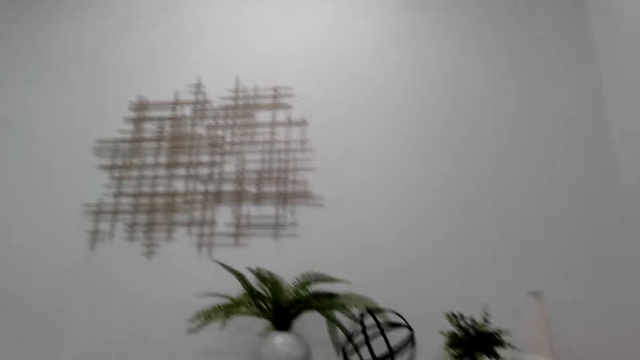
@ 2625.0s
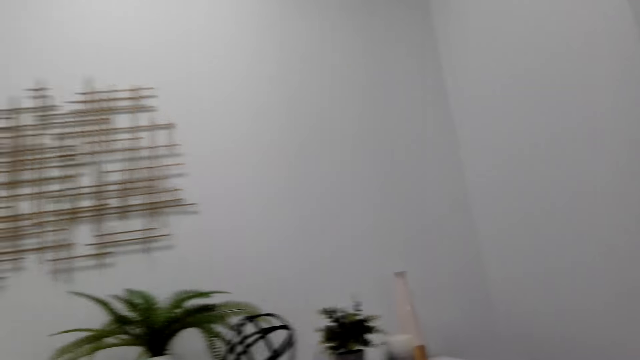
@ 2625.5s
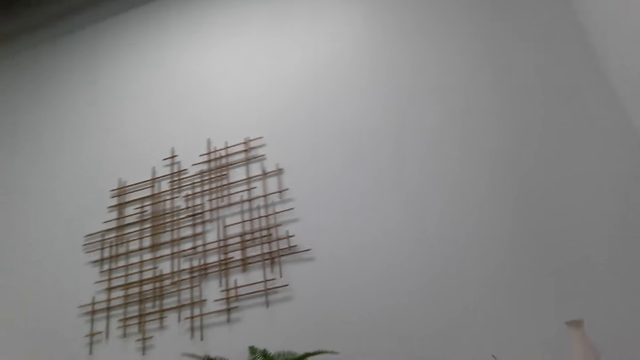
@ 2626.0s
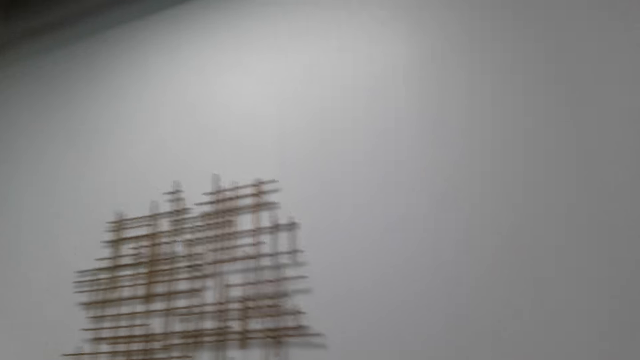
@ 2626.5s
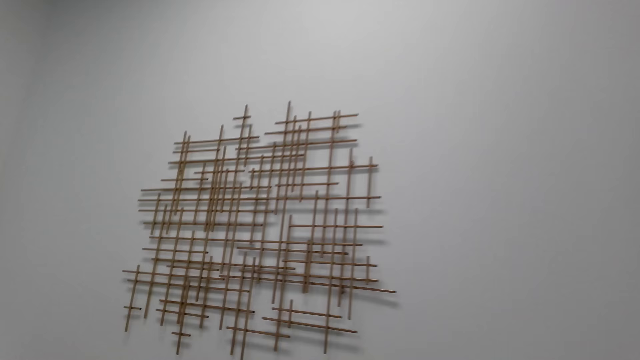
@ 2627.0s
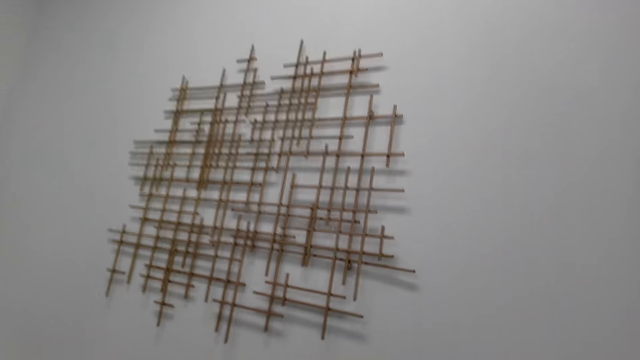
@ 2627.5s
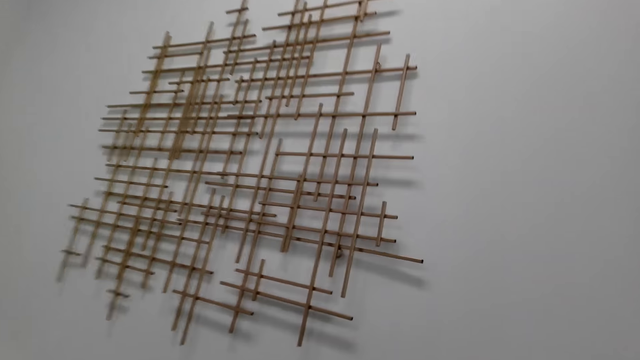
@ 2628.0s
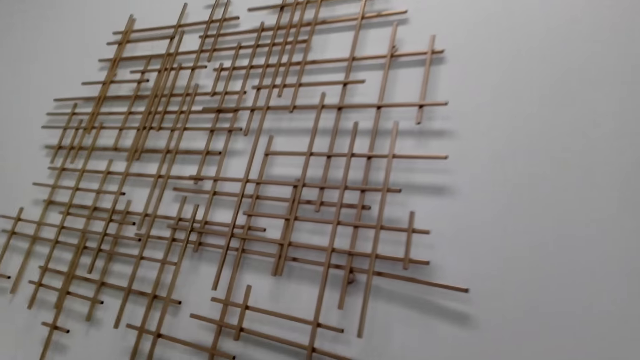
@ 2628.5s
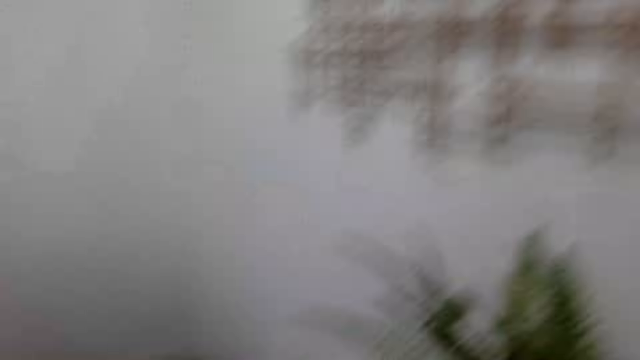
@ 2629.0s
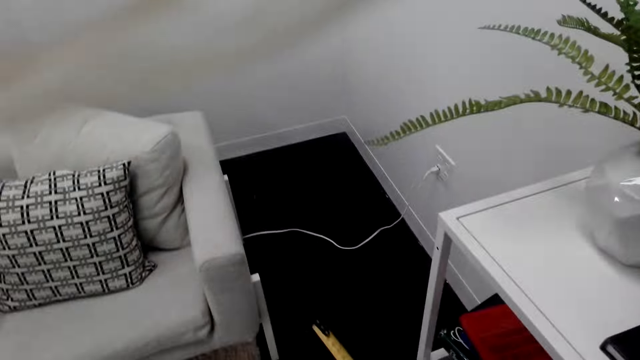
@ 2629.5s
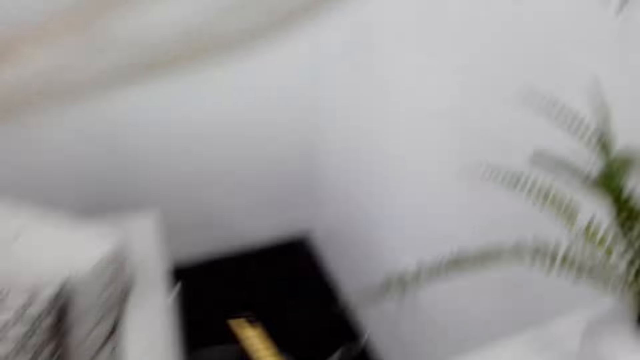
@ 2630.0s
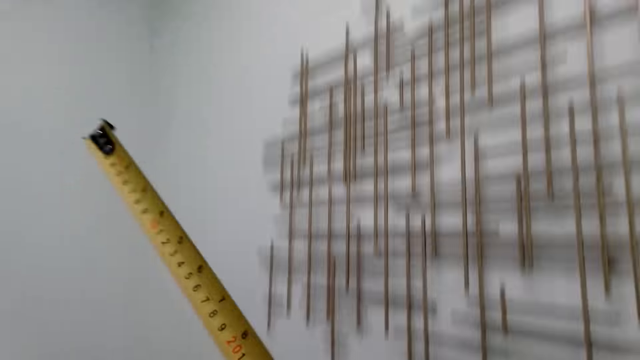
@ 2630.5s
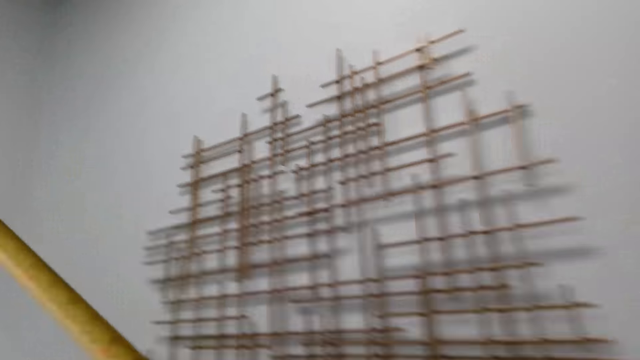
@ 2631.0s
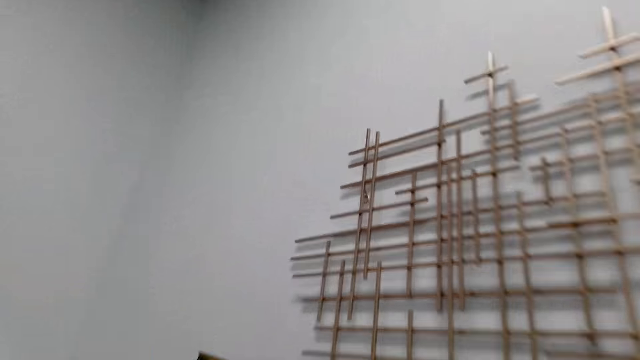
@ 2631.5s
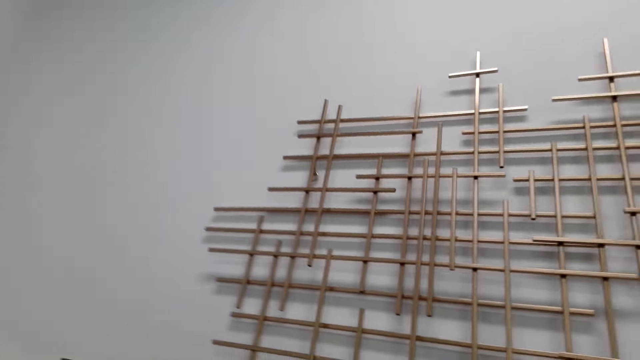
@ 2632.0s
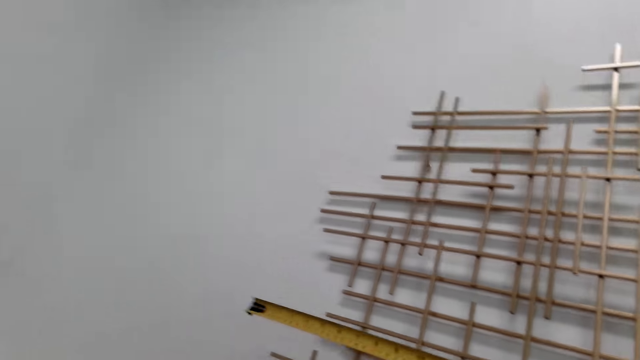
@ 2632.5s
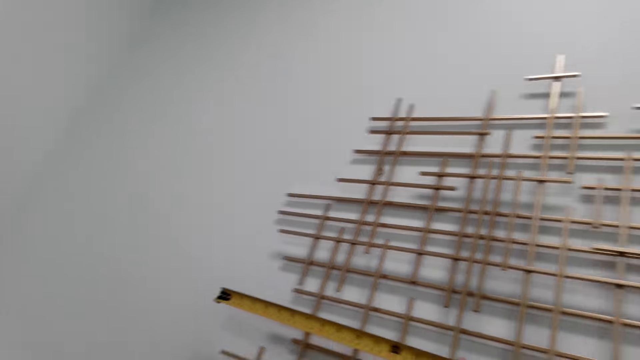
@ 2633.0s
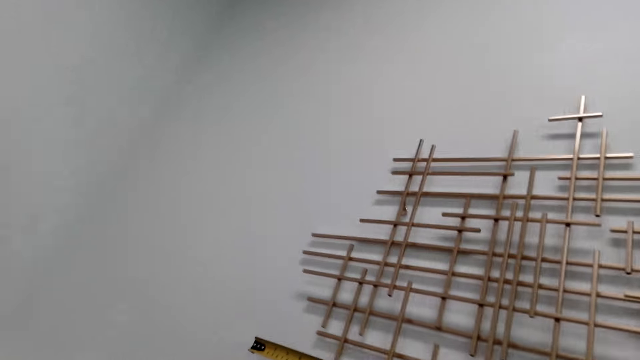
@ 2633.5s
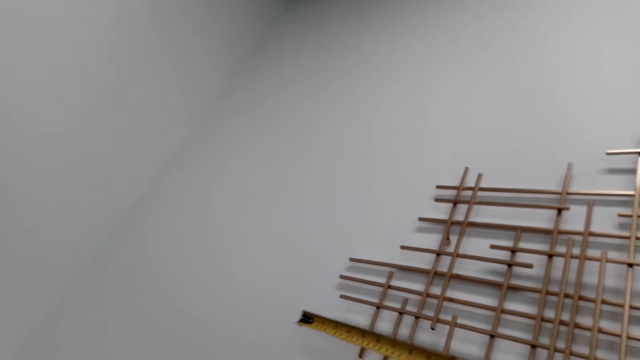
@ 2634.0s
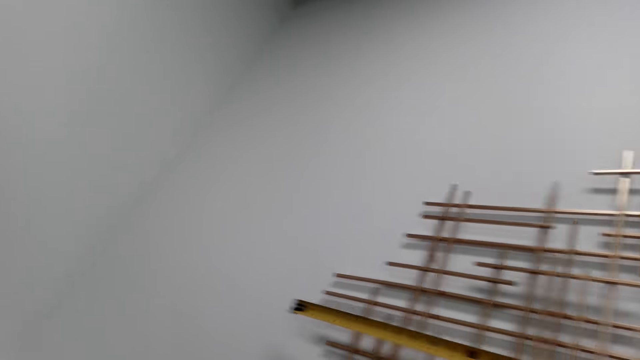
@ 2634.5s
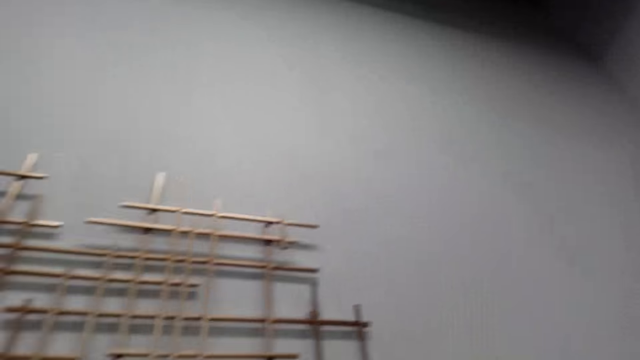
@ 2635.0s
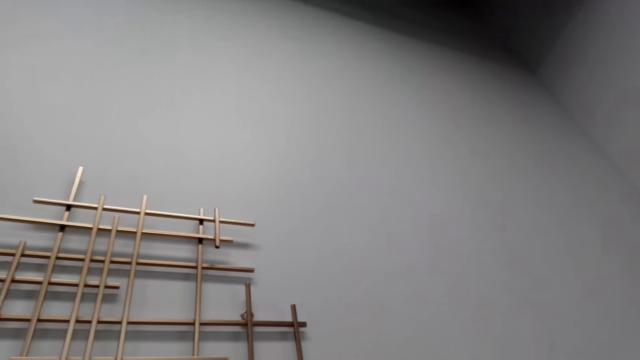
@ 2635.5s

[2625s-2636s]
The camera wearer walks around the house. They stare at the wall décor. They measure the wall.

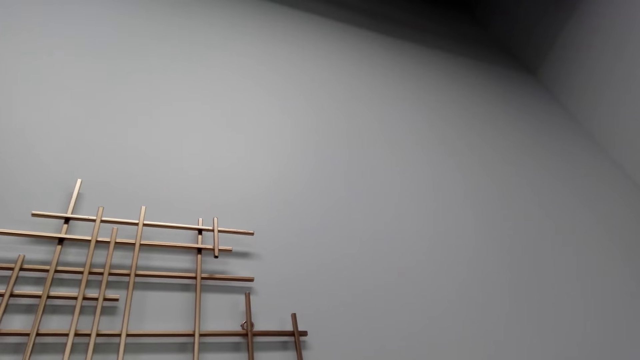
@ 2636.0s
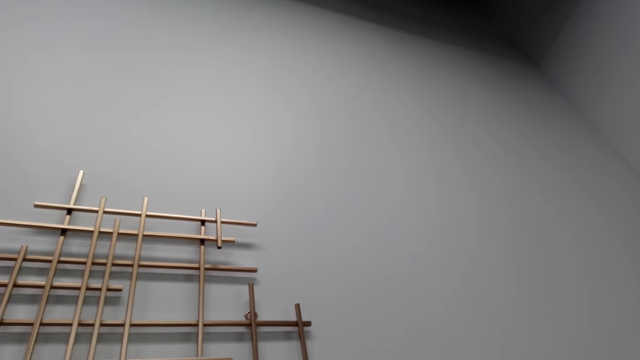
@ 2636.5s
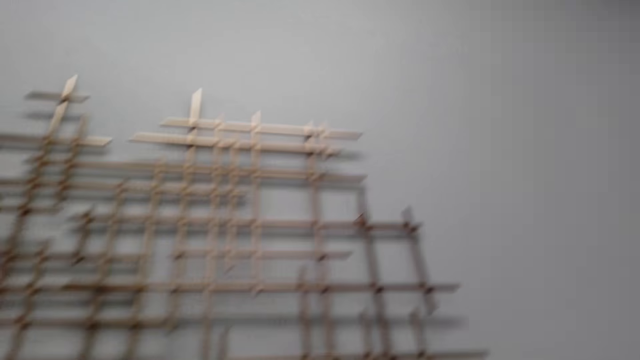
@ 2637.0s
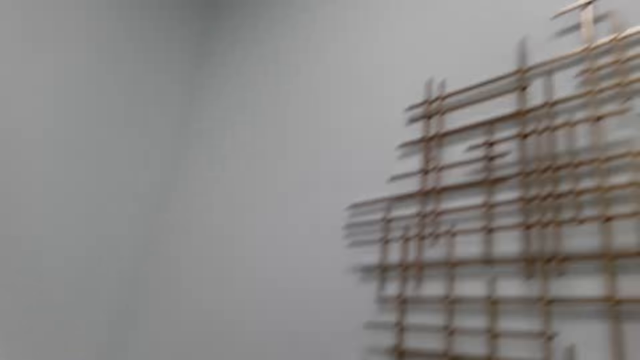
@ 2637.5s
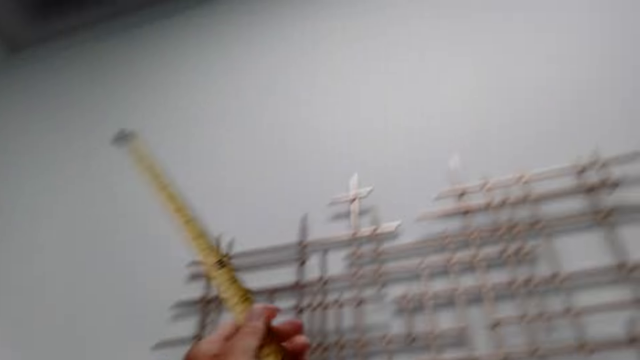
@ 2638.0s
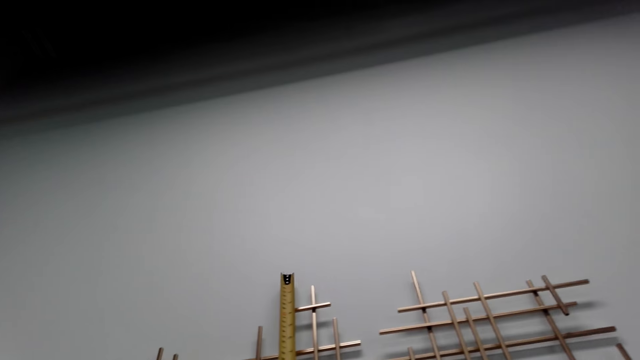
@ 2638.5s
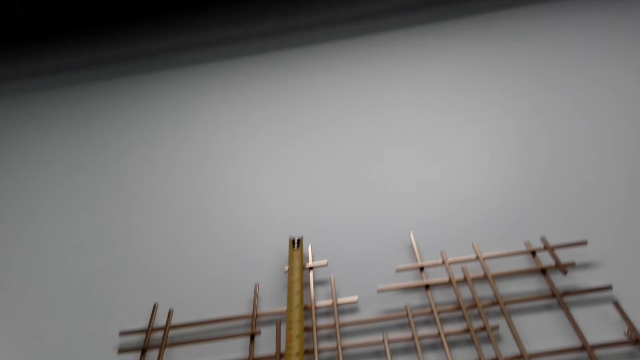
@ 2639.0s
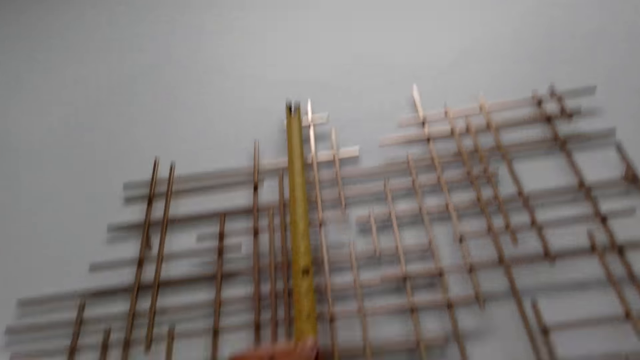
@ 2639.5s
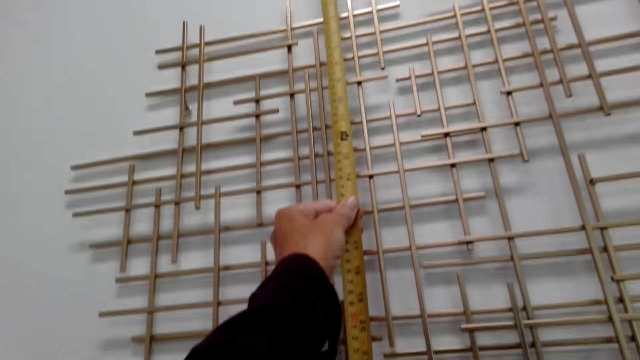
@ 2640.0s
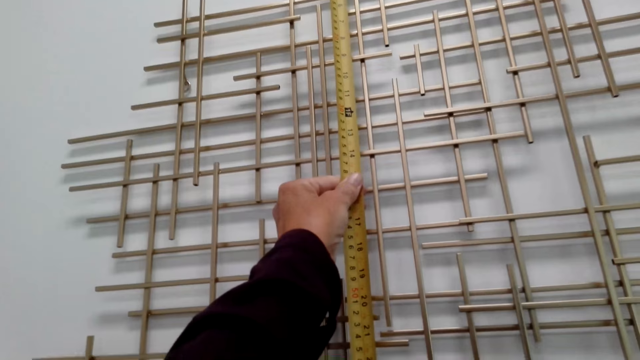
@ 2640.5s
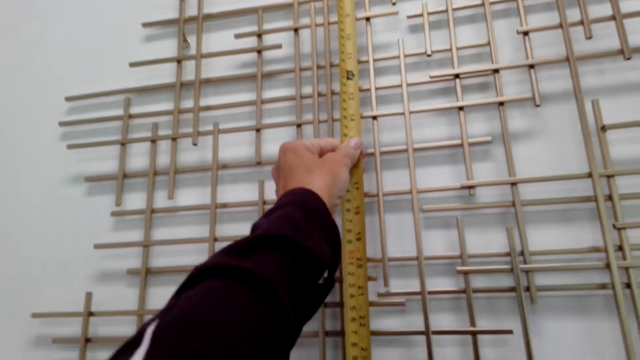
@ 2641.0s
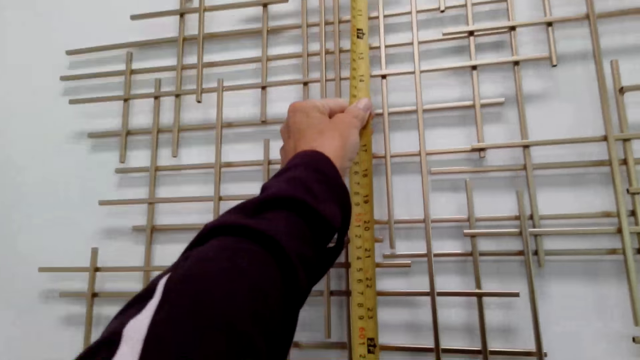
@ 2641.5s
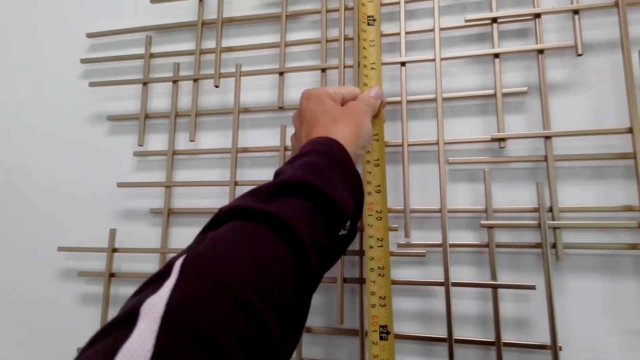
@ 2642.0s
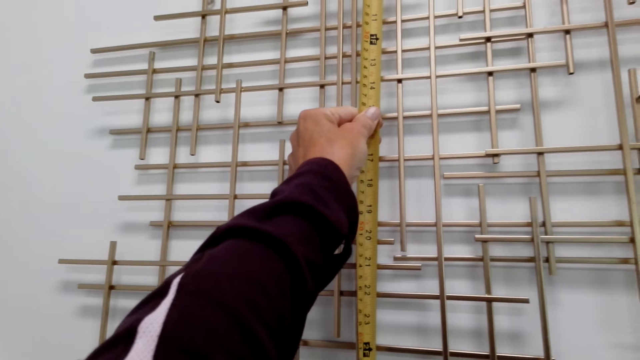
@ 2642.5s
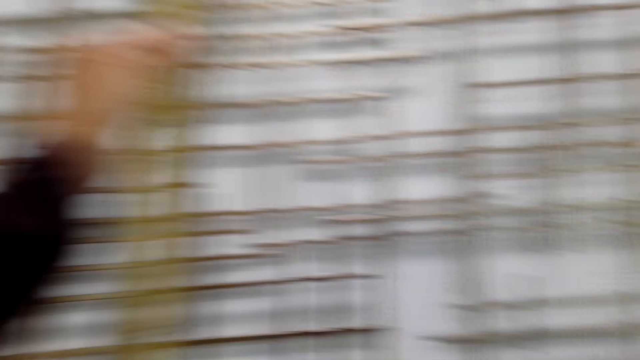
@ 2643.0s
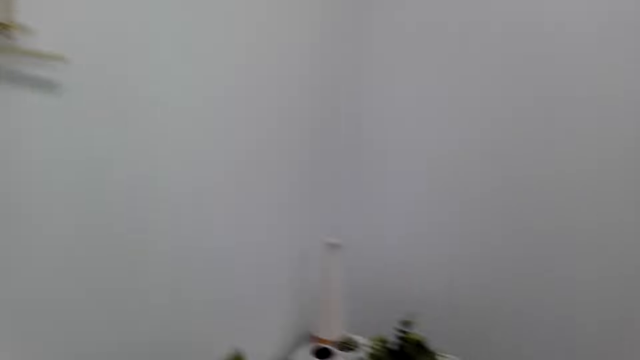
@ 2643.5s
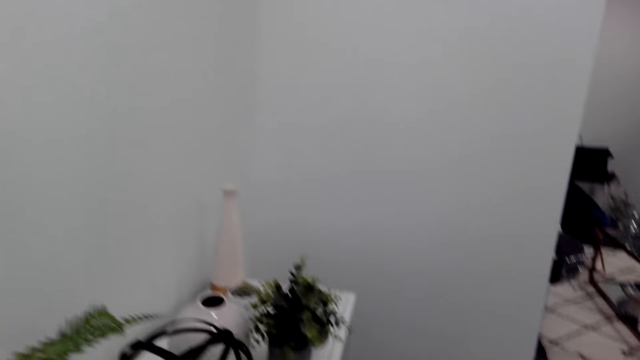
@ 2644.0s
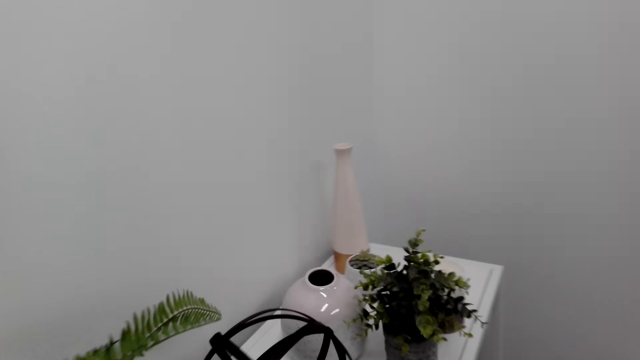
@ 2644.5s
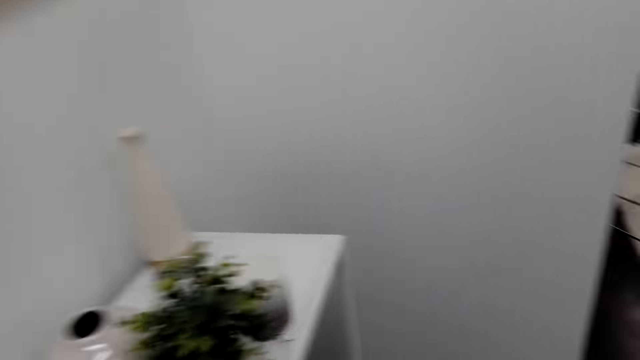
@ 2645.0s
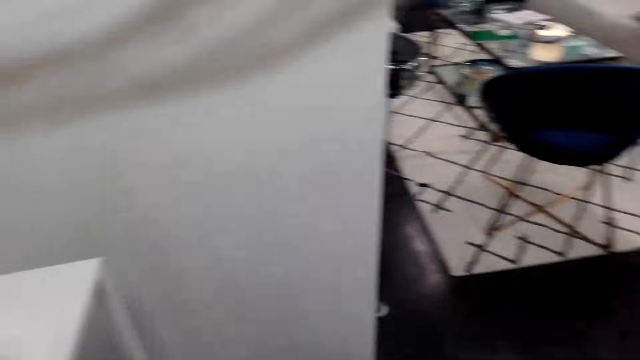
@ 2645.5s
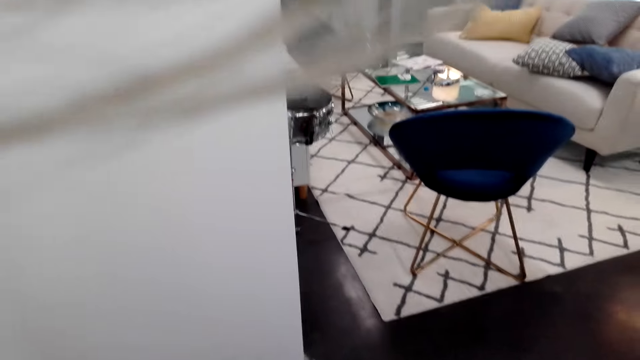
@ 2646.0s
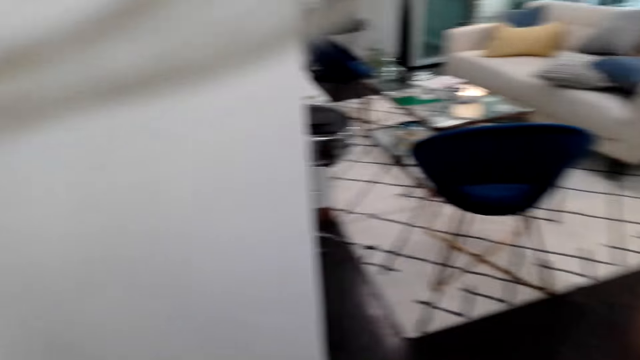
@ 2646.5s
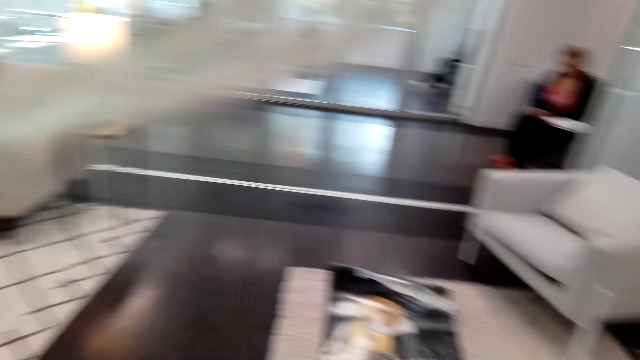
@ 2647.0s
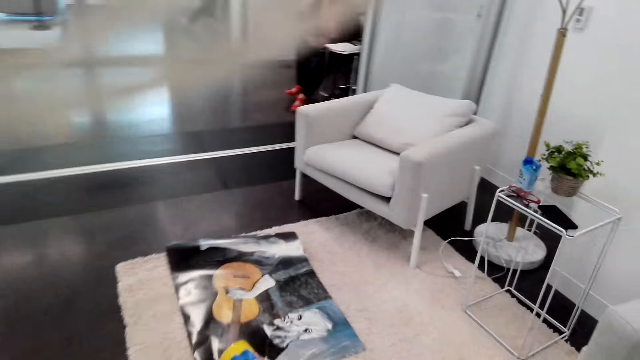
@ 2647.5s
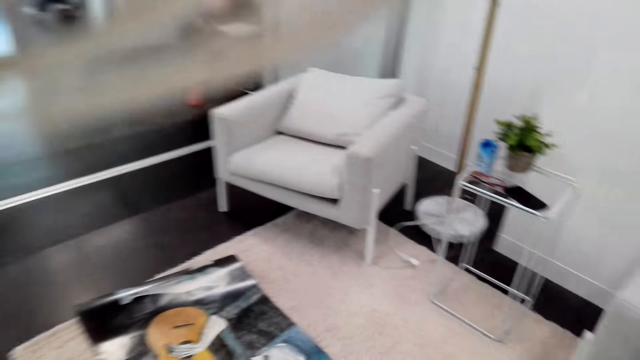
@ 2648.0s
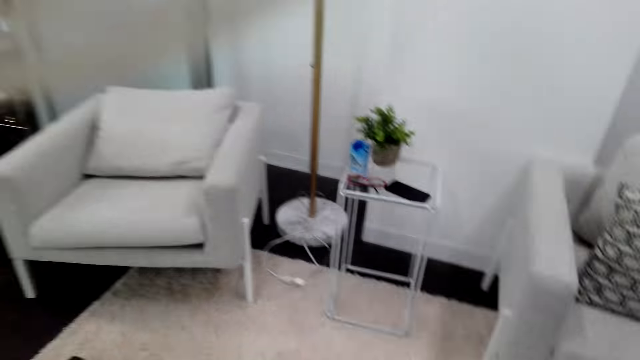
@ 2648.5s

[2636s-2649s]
The camera wearer measures the décor. They walk around the house. They converse with a woman. The woman sits on a chair. The camera wearer walks around the house.
